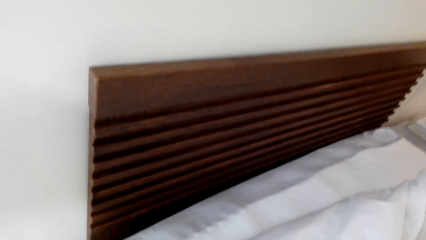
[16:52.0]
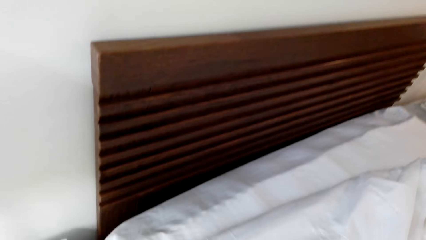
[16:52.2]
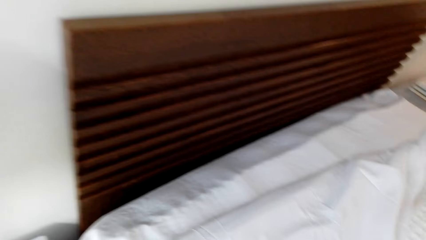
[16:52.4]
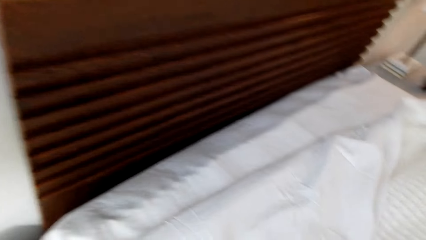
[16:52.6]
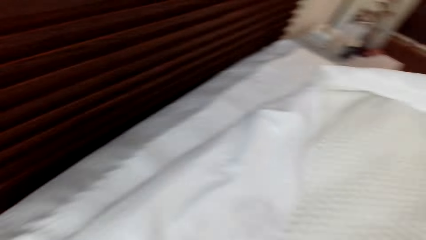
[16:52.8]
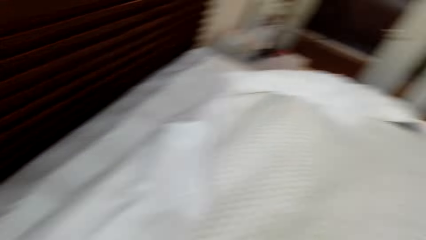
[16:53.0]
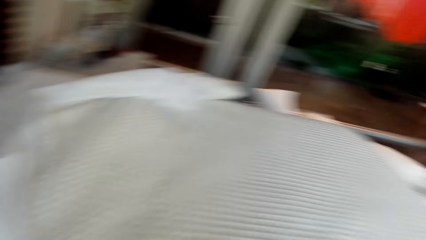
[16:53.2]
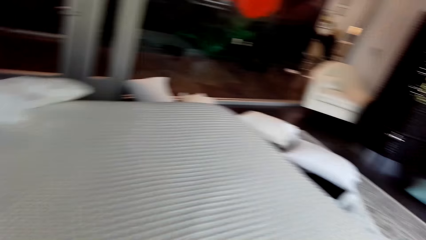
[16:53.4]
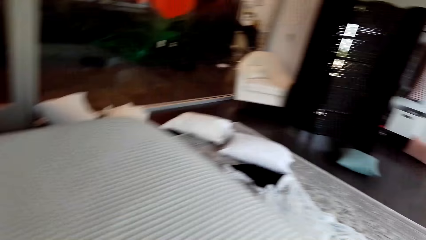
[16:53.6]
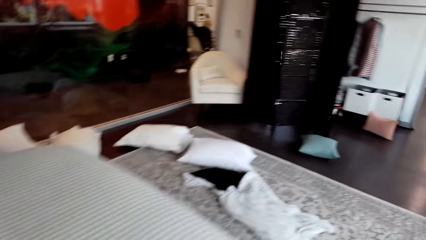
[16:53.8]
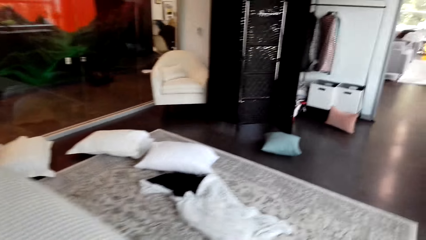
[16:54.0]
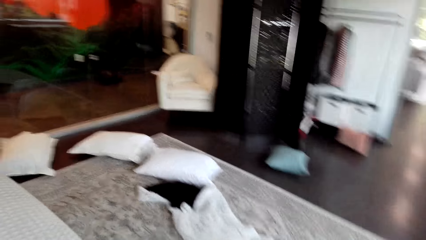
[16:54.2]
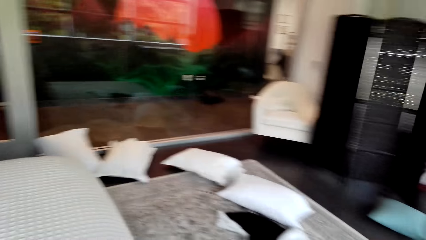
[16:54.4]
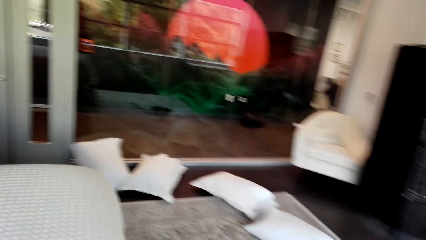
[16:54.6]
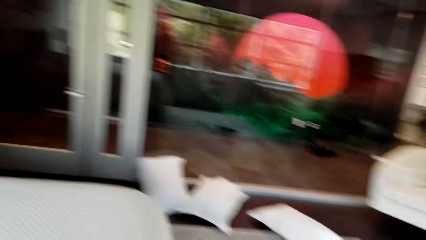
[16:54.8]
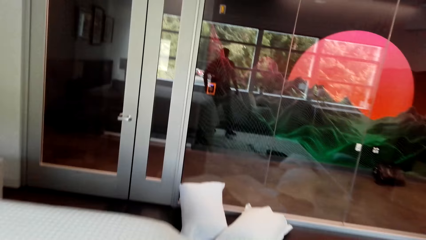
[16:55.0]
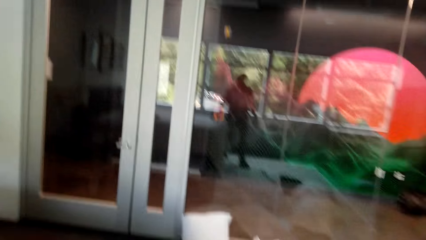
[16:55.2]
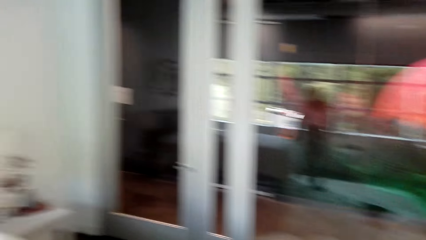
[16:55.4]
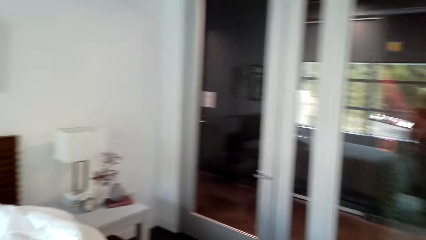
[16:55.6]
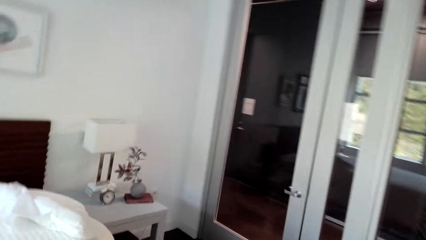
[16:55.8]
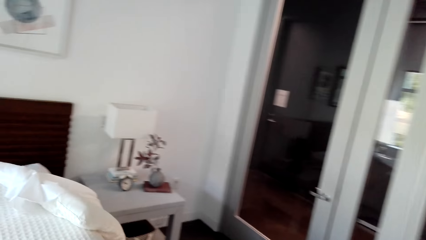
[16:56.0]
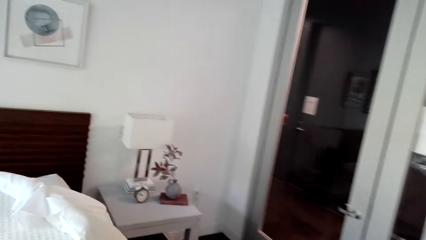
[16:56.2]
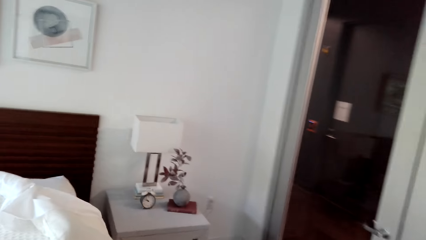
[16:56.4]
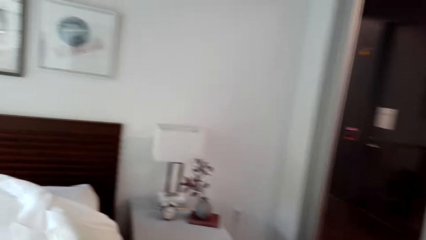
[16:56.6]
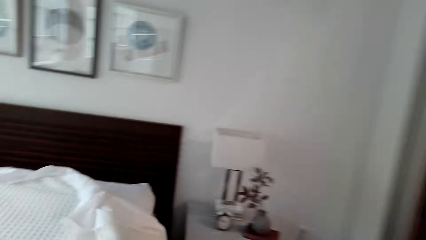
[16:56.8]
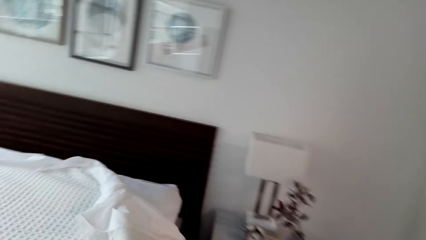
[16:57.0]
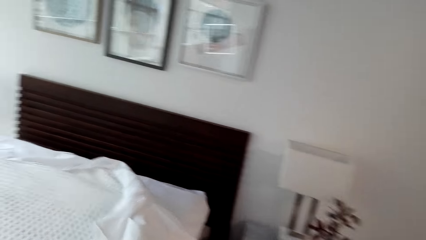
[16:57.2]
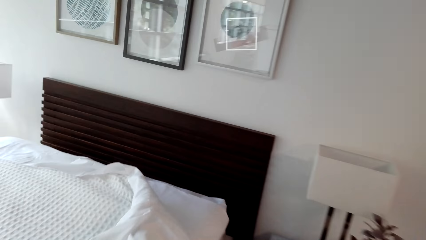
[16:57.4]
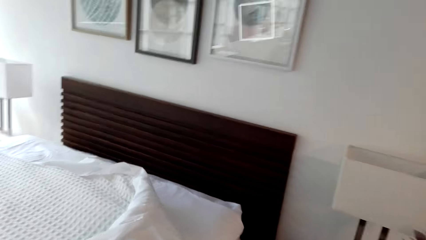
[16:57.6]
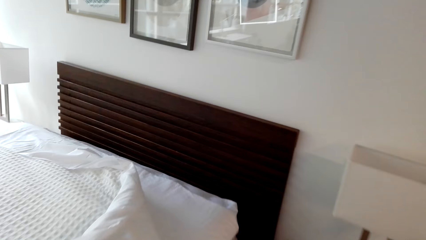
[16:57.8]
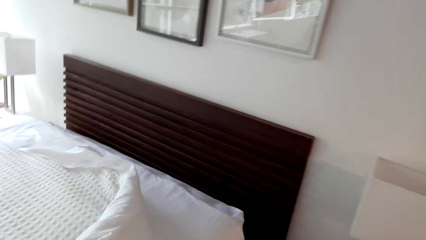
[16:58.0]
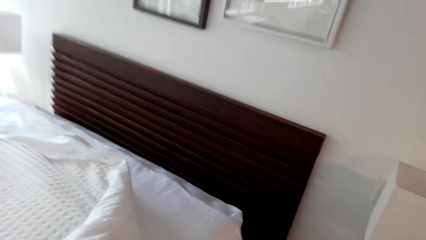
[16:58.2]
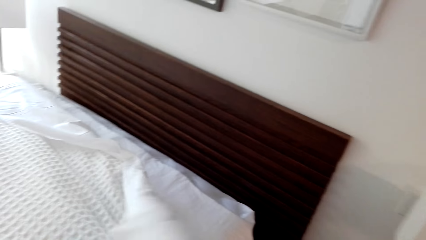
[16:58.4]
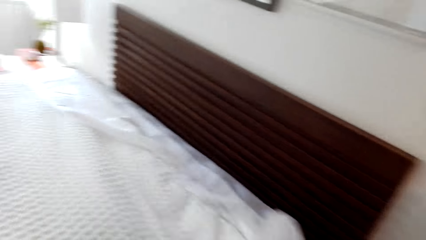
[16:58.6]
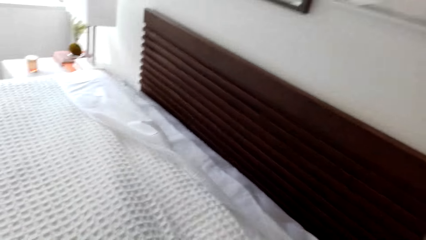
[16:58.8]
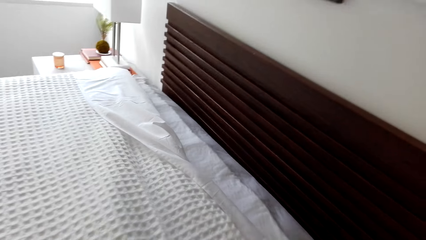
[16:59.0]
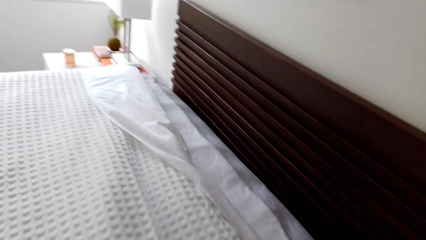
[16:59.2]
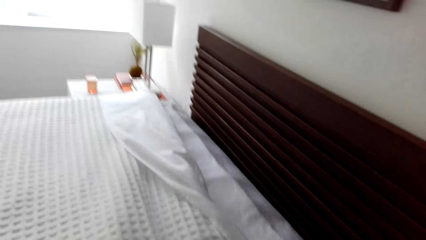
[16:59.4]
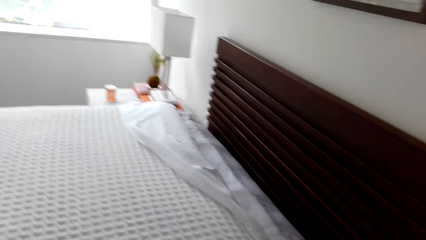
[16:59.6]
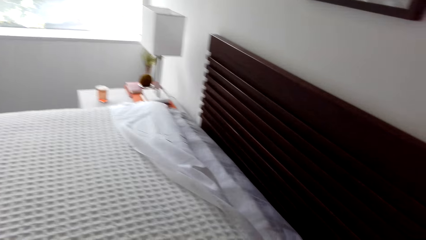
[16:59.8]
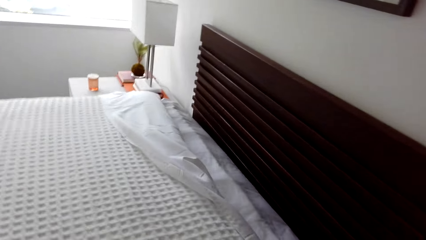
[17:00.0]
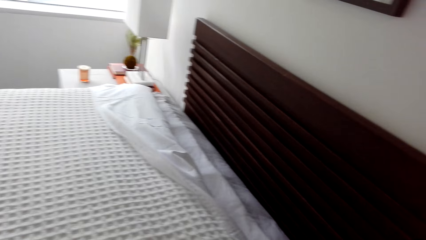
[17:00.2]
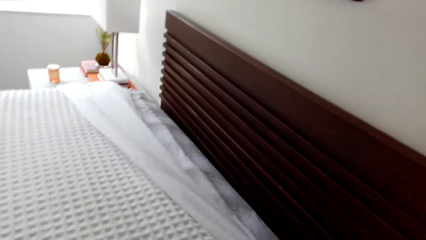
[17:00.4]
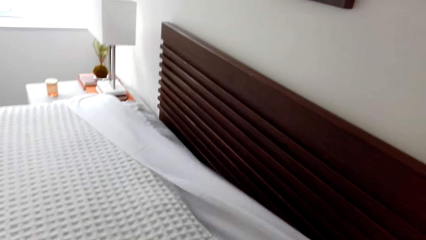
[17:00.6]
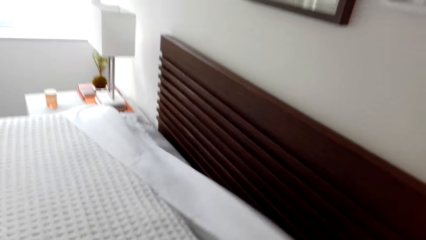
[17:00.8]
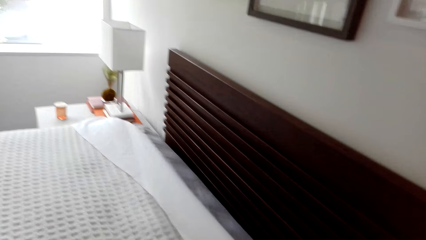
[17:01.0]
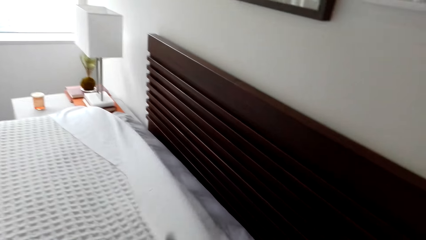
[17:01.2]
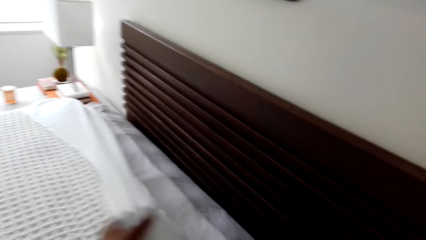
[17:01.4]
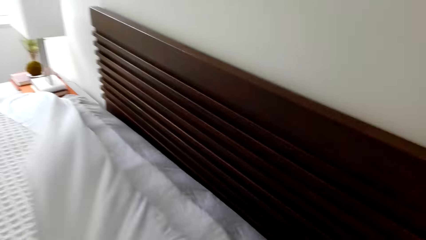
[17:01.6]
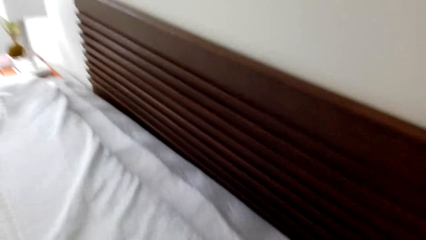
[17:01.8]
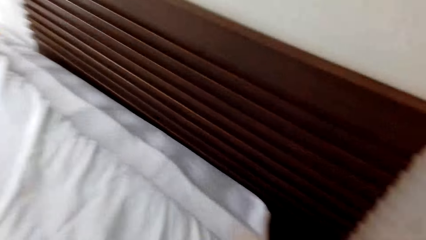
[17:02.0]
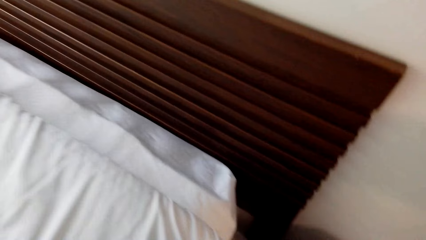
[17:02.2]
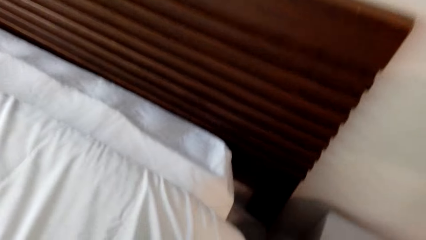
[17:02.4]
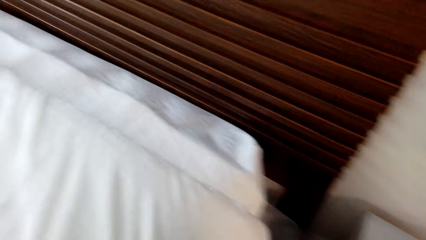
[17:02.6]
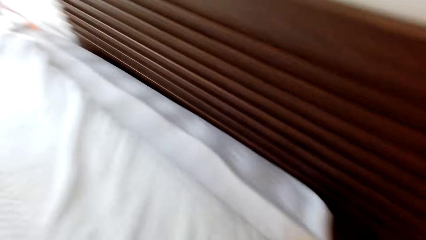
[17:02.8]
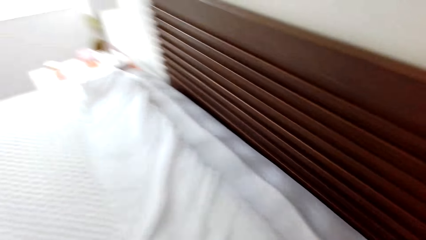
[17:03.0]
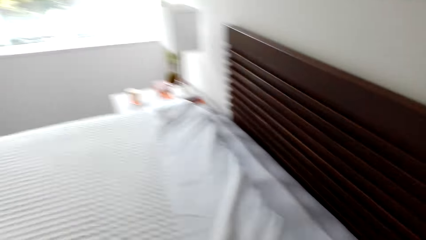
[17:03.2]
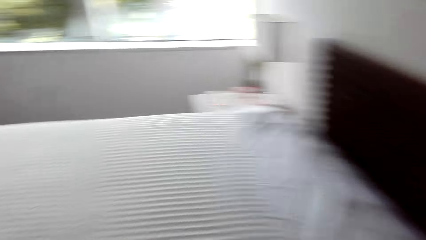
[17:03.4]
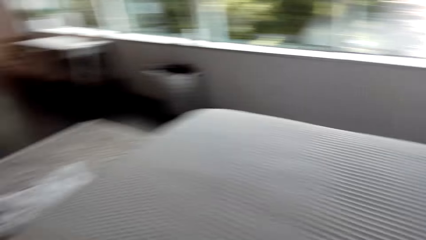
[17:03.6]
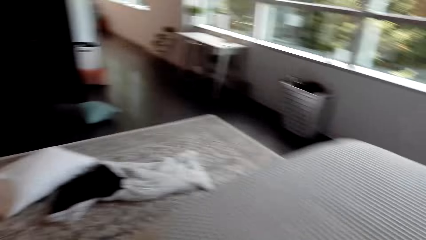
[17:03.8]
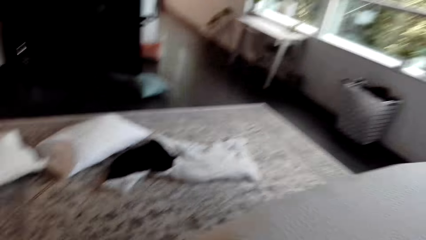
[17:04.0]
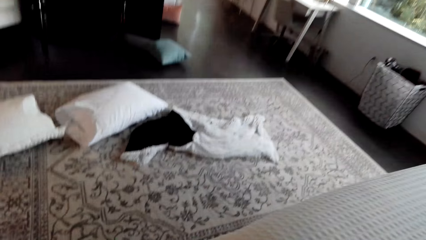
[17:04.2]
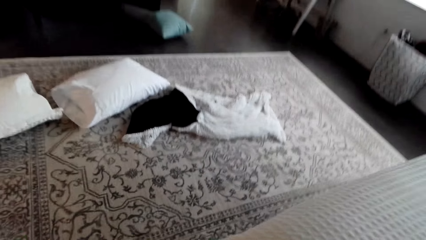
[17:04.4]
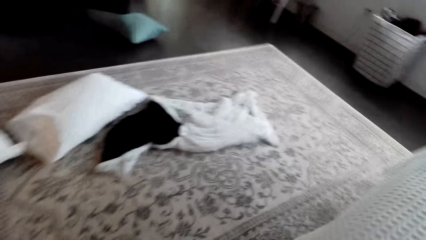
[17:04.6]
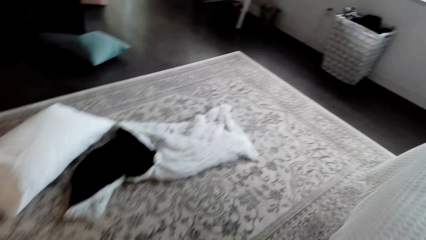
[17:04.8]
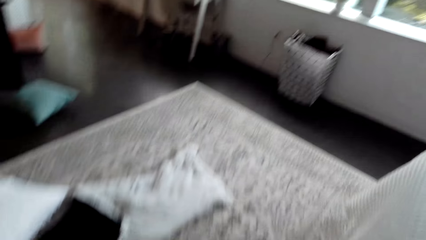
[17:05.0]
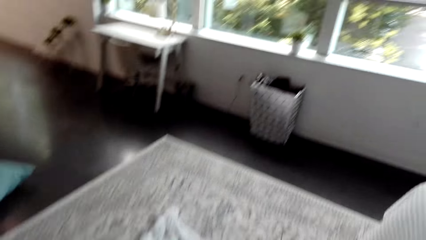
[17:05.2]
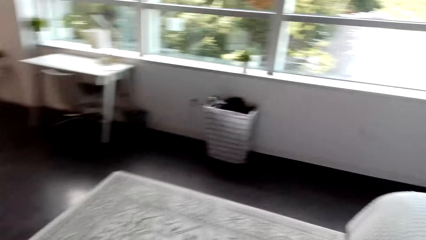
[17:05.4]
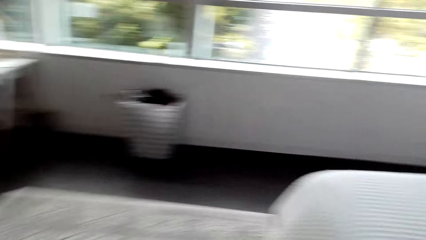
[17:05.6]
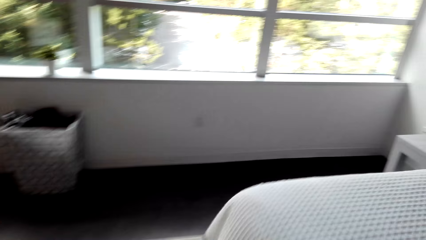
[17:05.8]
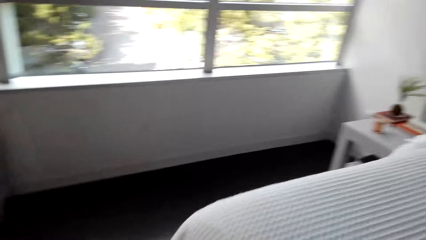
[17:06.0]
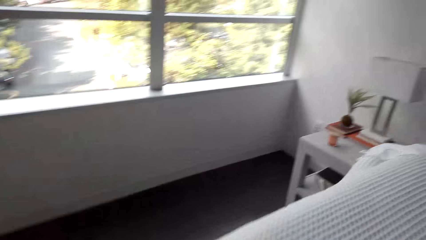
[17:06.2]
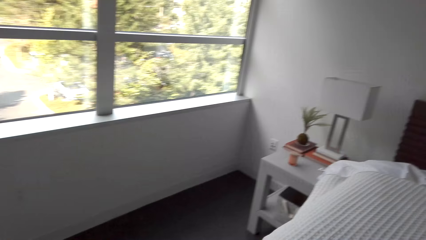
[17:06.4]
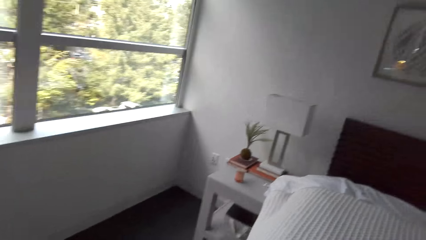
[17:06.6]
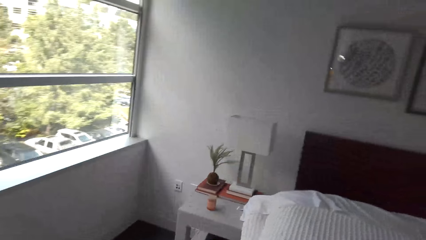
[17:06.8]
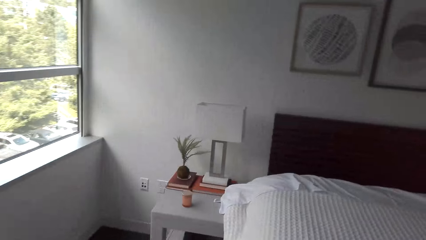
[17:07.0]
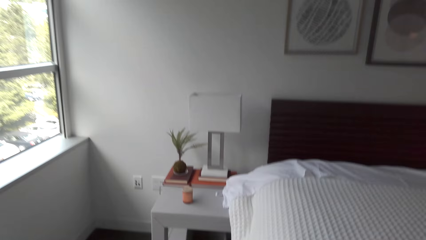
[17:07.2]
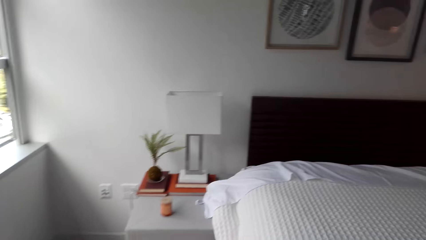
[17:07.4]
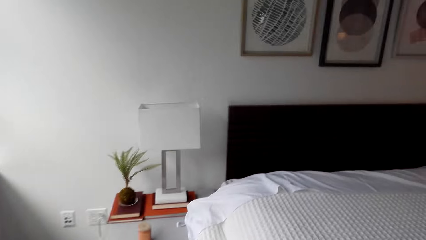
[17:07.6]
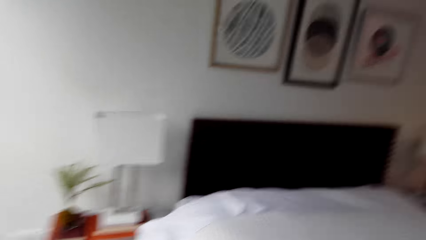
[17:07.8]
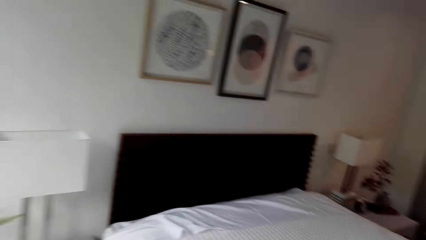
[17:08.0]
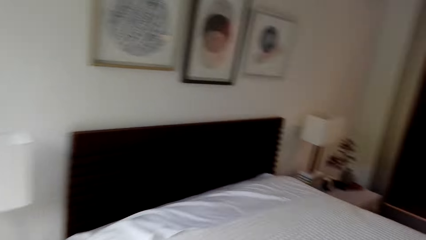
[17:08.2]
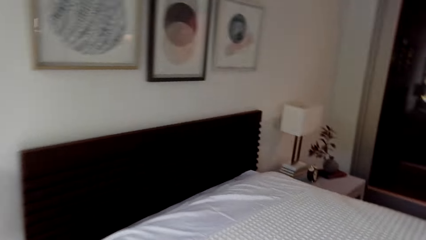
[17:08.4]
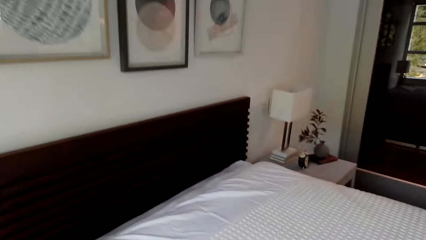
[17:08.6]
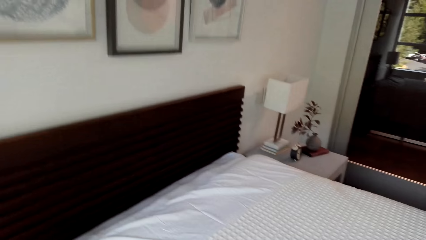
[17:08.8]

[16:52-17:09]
The camera wearer walks around the bed. They spread the bed. They turn and walk around the bed.
